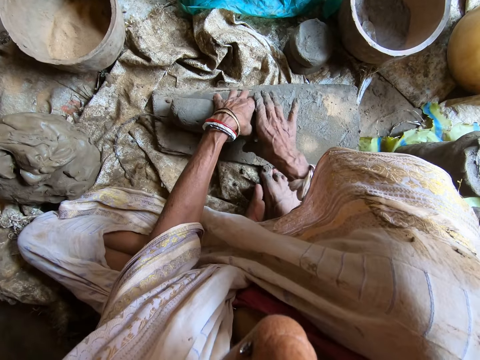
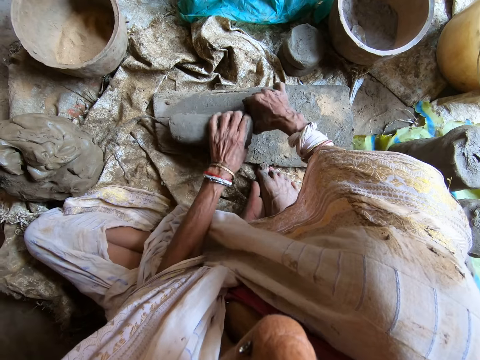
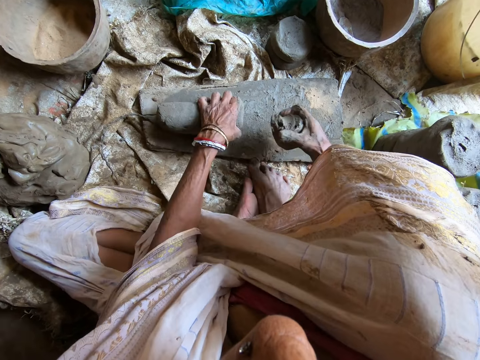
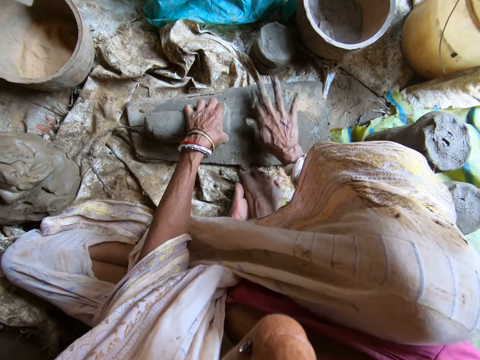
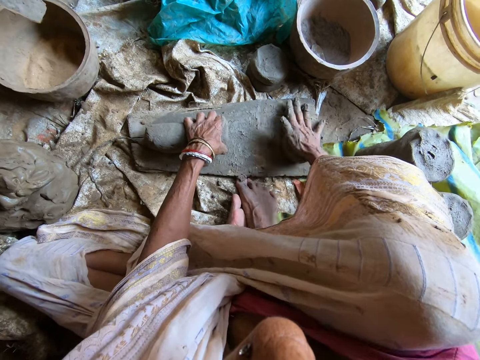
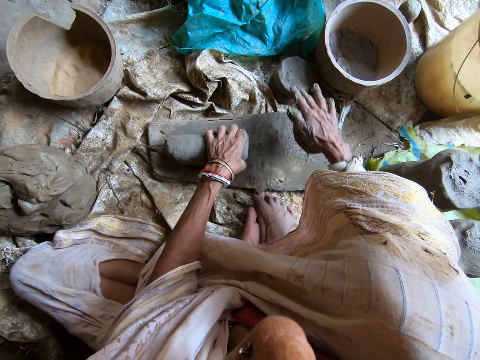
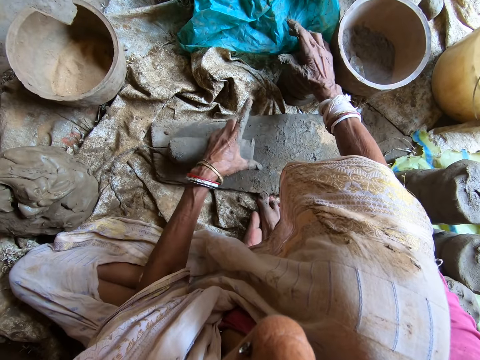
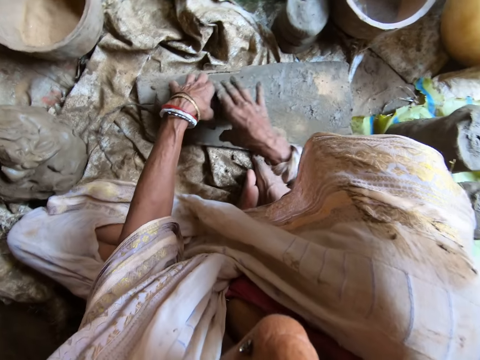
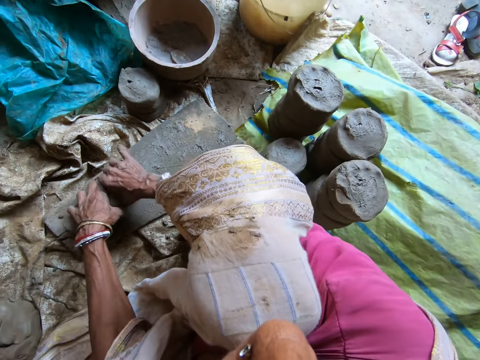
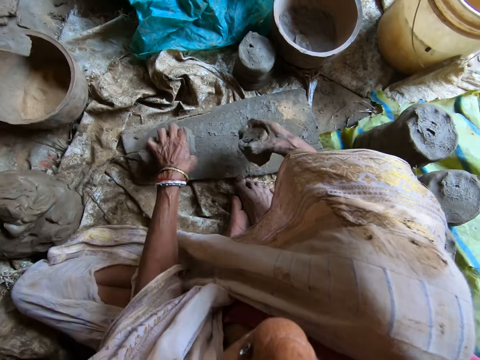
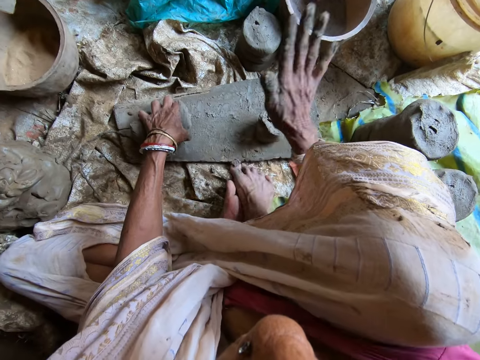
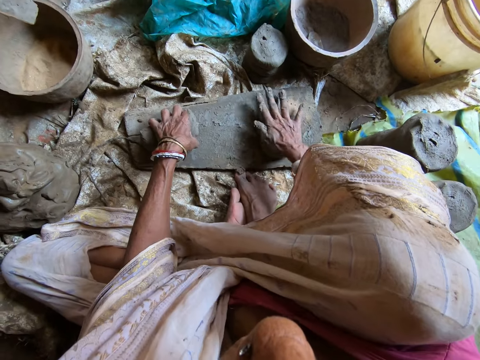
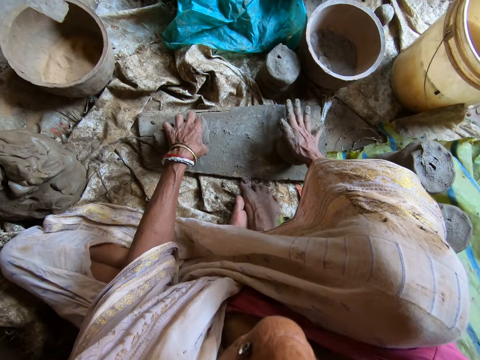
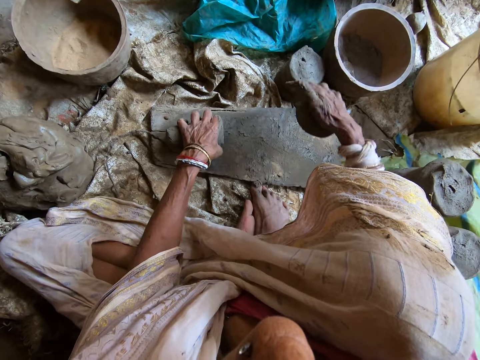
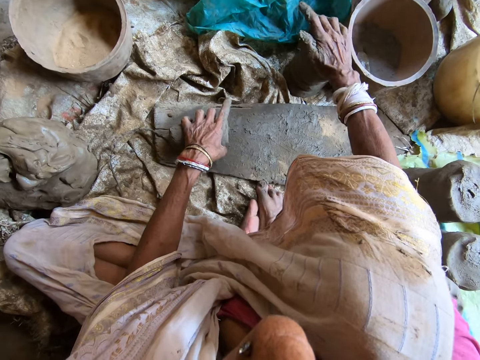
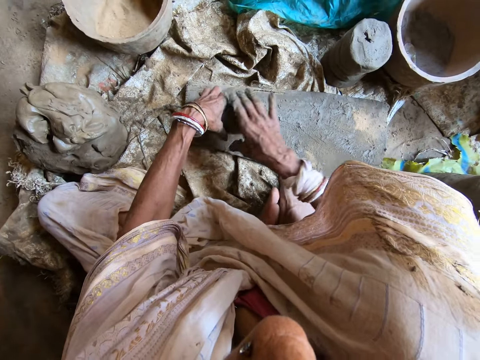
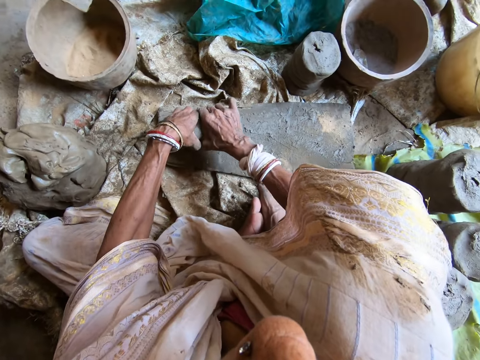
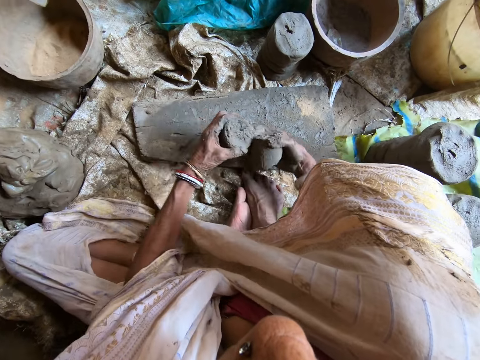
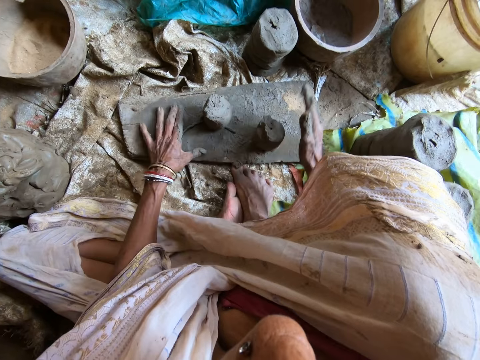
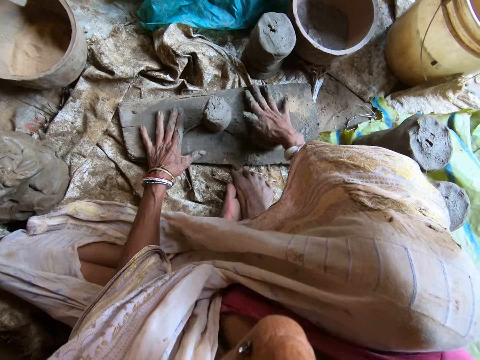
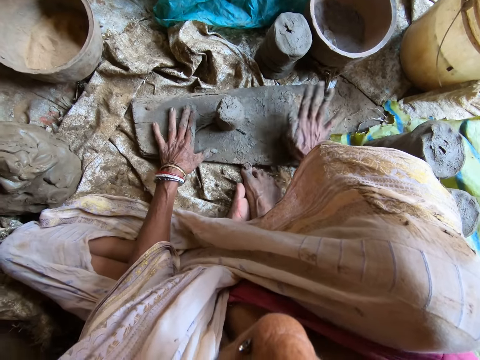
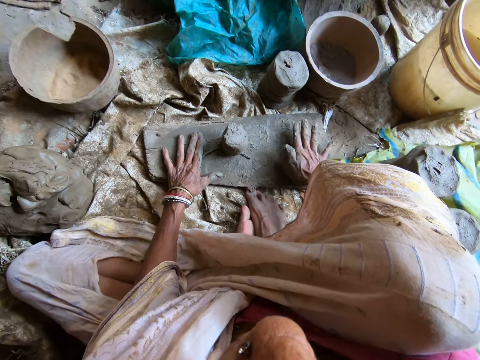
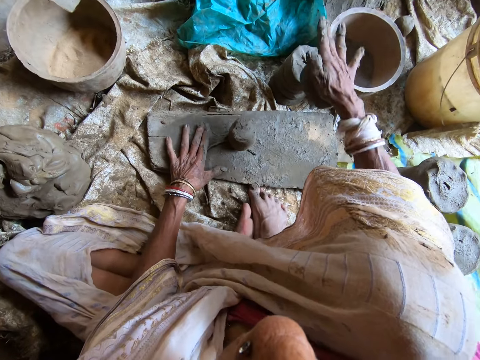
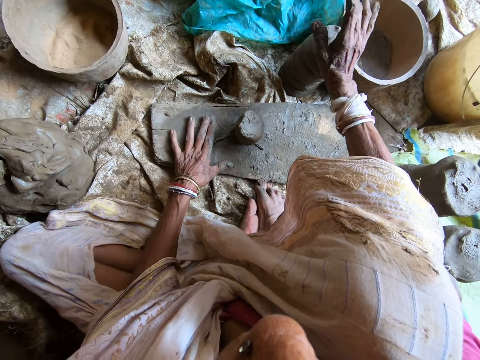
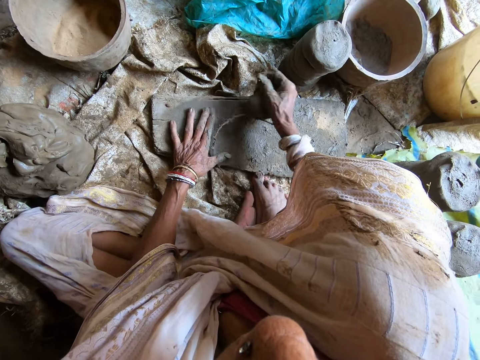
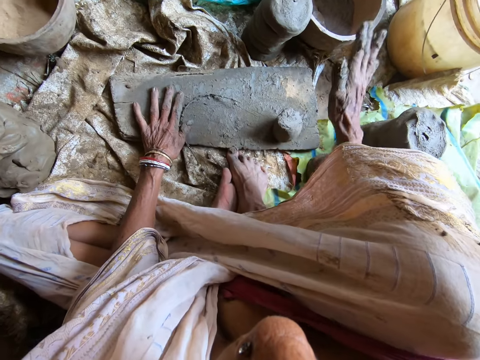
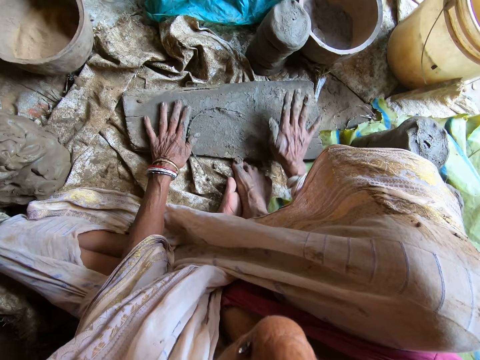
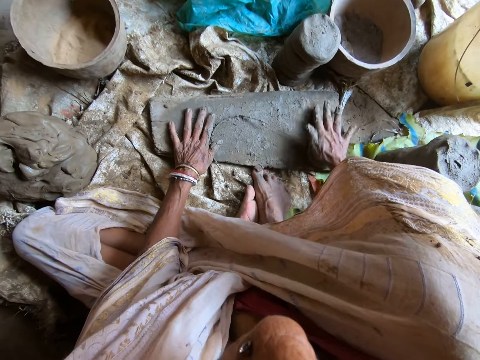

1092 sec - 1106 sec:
The camera wearer cuts a small portion of the molded clay with her right hand. She hits her right hand on the small molded clay. She puts the small portion of the molded clay on the molded clay on the floor. She converses with a woman. The camera wearer cuts a small portion of the molded clay with her right hand. She hits her right hand on the small molded clay. She puts the small portion of the molded clay on the molded clay on the floor. She cuts a small portion of the molded clay with her right hand. She hits her right hand on the small molded clay. She puts the small portion of the molded clay on the molded clay on the floor. She hits the molded clay on the plank with her right hand.

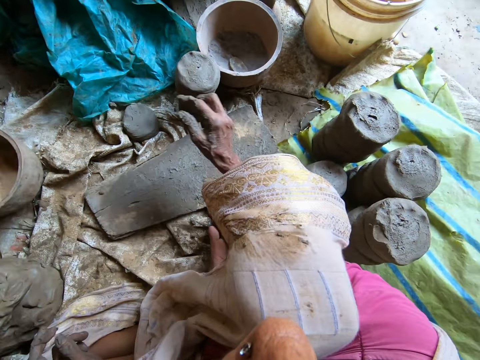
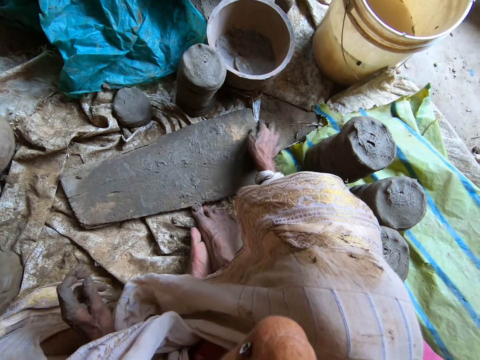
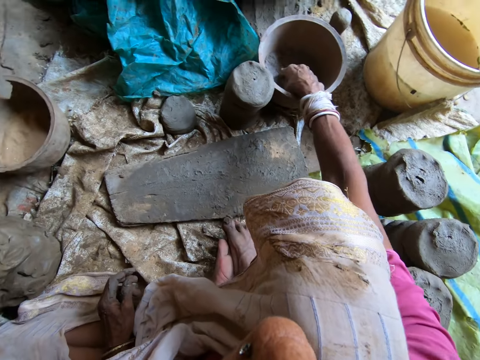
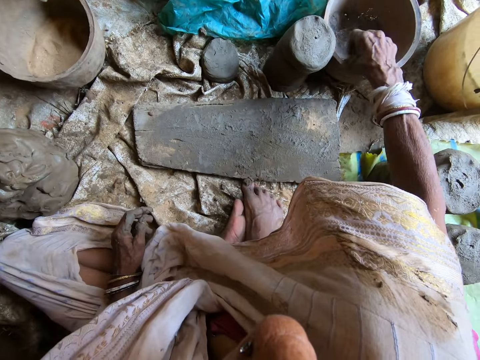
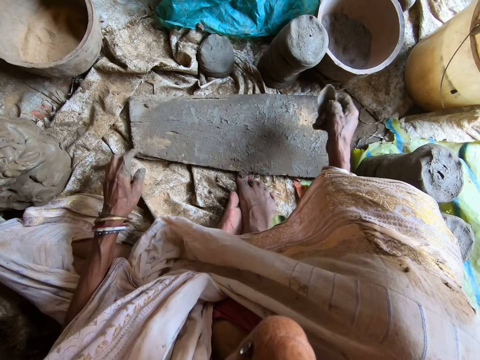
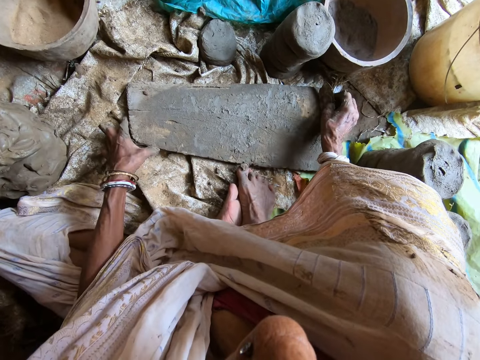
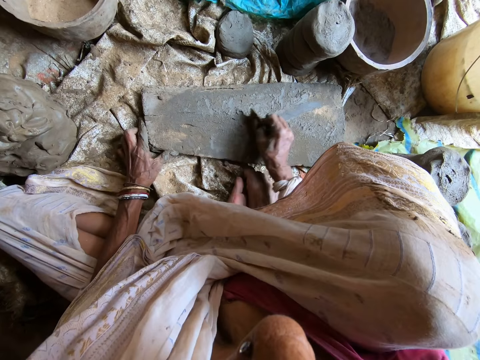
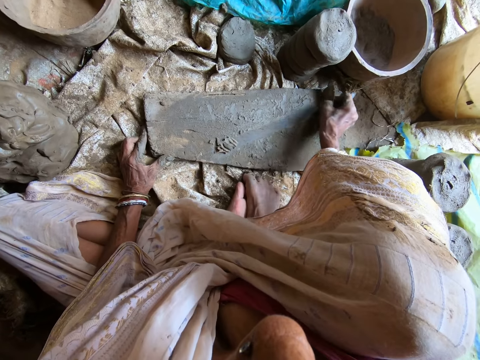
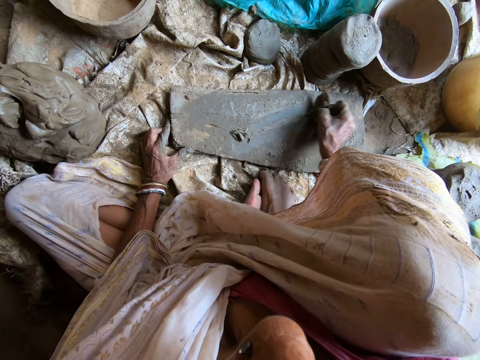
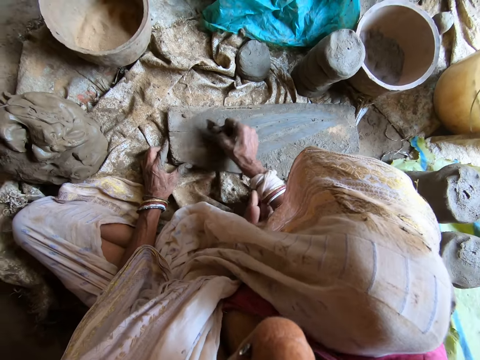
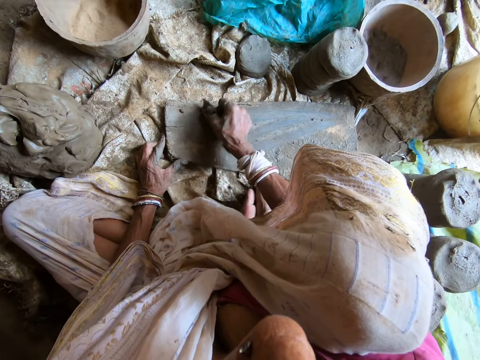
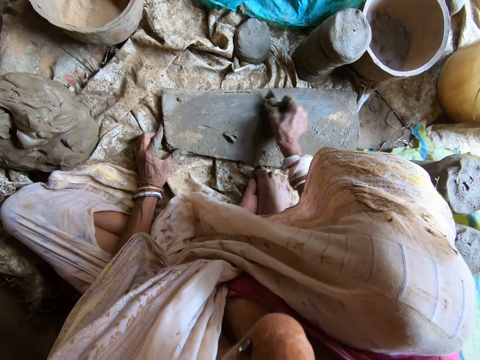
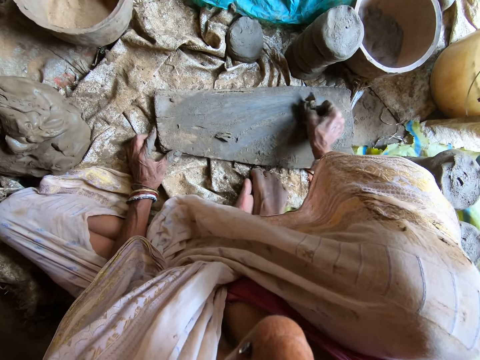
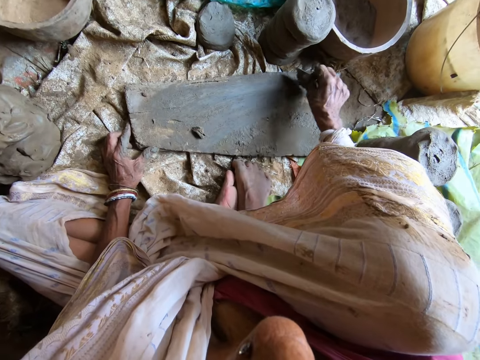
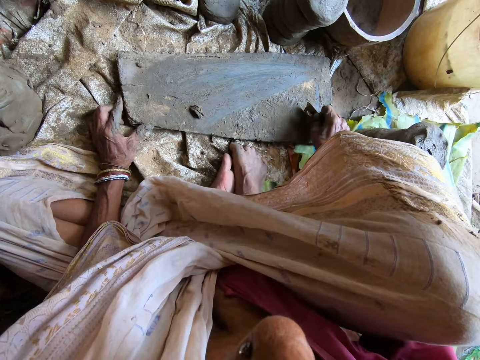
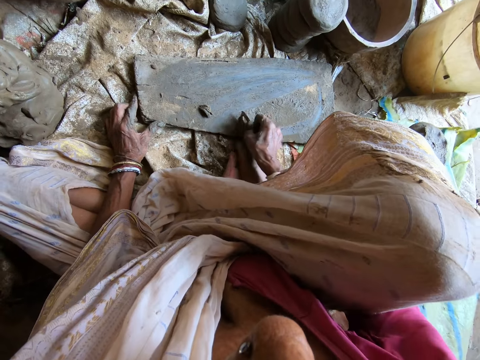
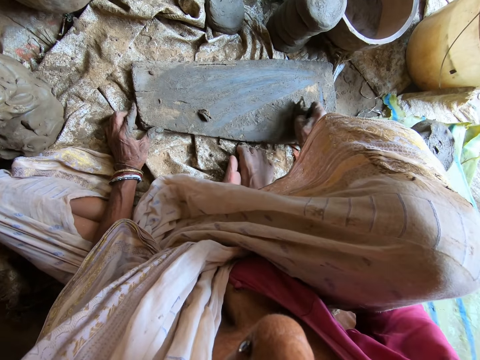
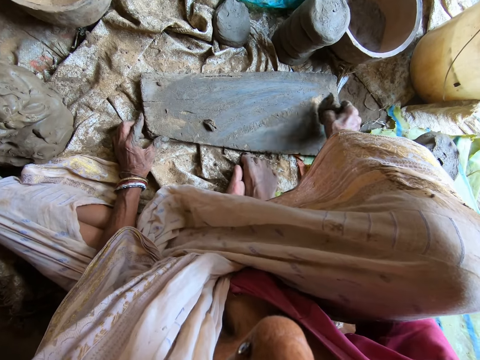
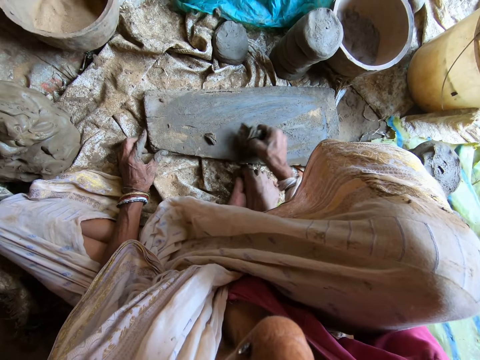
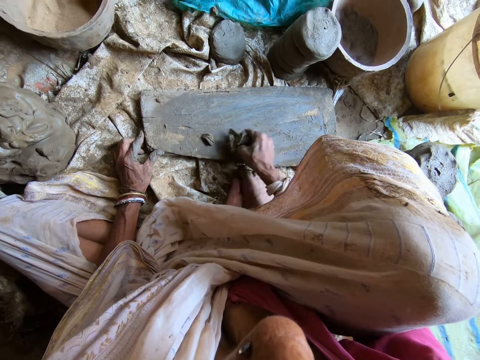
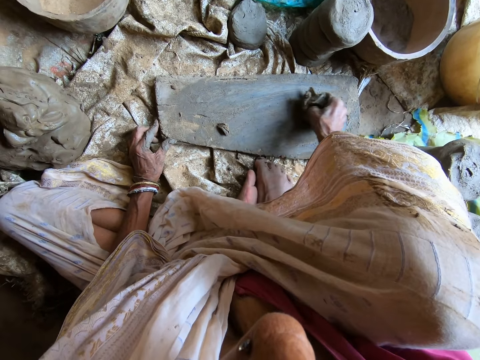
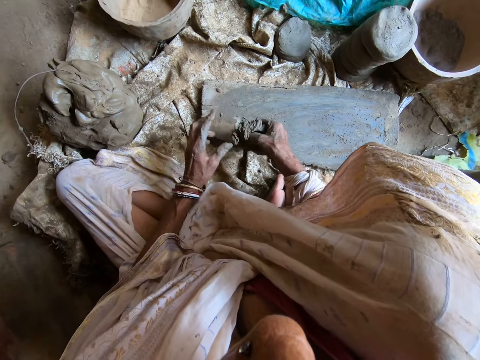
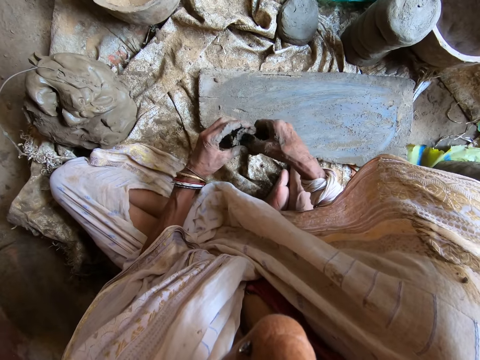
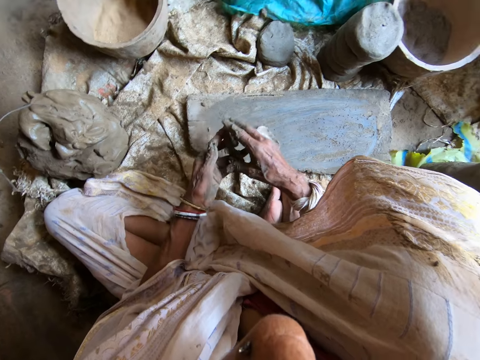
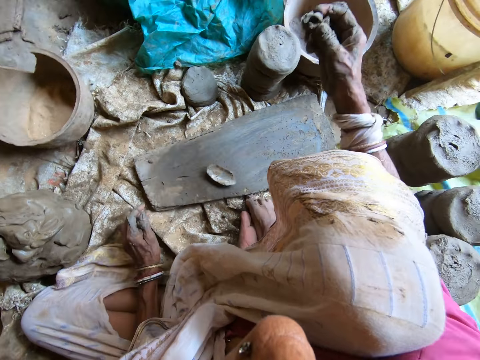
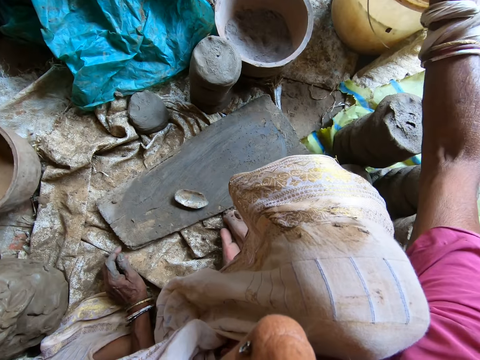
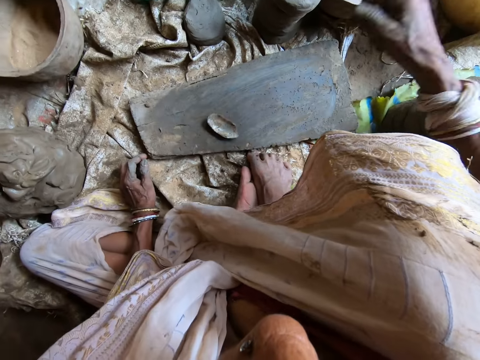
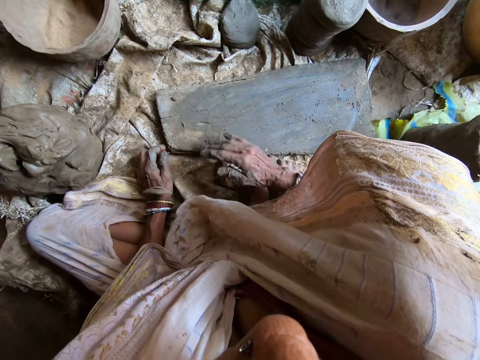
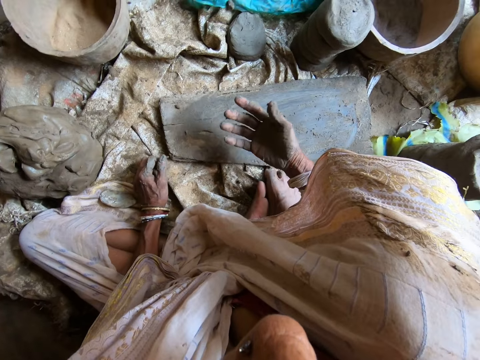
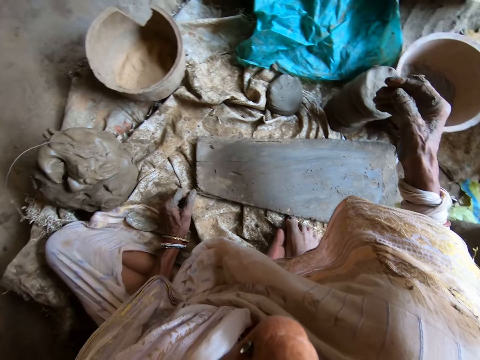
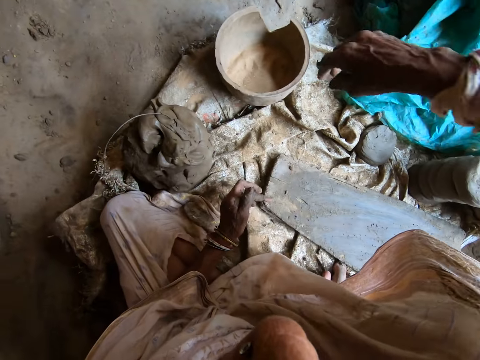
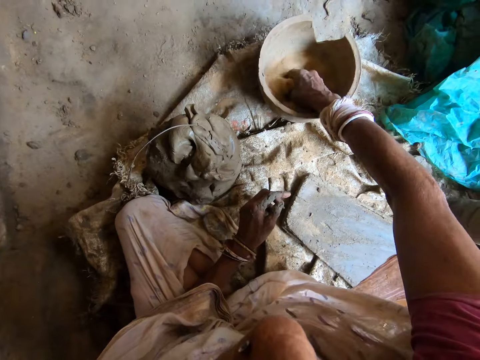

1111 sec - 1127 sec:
The camera wearer picks a scraper from a bucket with her right hand. She scrapes clay off the plank with the scraper in her right hand. She wipes clay off the scraper with her left hand. She drops the scraper on the plank with her right hand. She passes the clay from her left hand to her right hand. She throws the clay in the bucket with her right hand. She wipes her right hand on the plank. She scoops sand from a molded bowl with her right hand.
